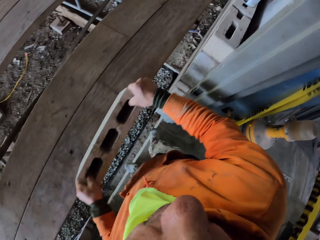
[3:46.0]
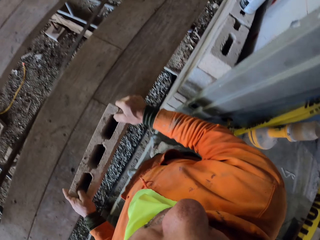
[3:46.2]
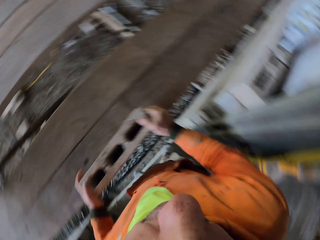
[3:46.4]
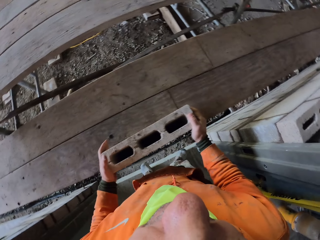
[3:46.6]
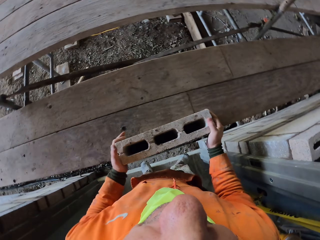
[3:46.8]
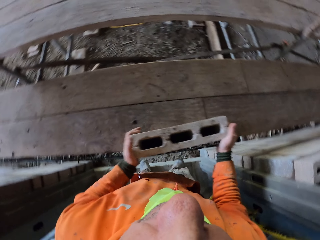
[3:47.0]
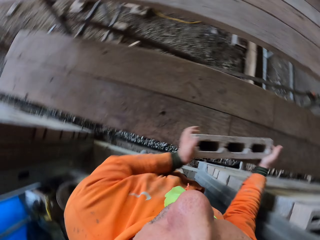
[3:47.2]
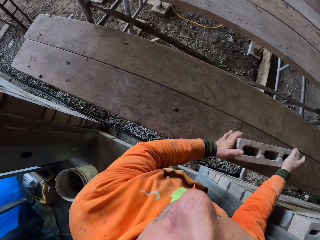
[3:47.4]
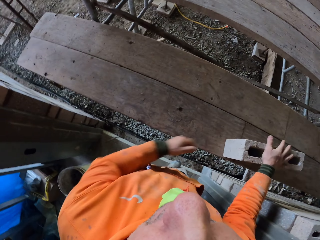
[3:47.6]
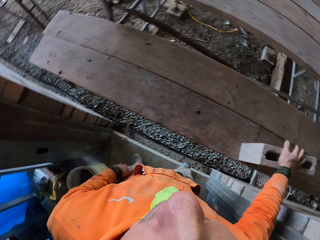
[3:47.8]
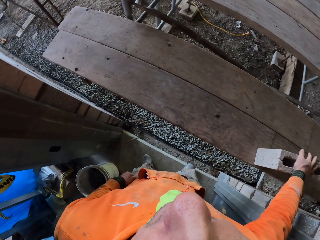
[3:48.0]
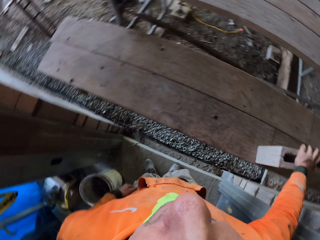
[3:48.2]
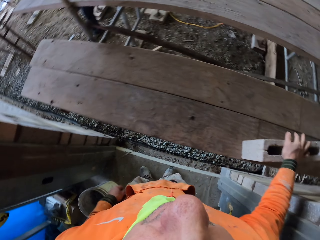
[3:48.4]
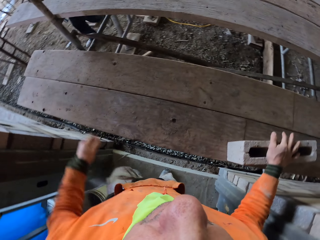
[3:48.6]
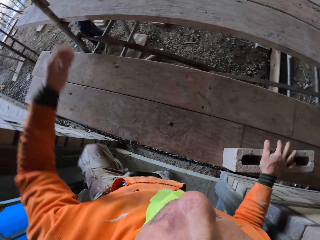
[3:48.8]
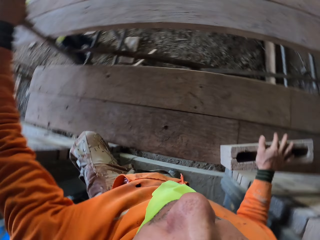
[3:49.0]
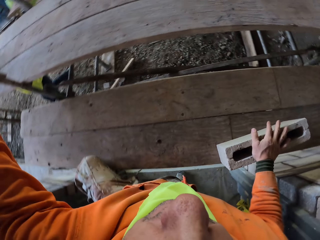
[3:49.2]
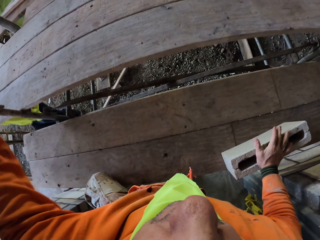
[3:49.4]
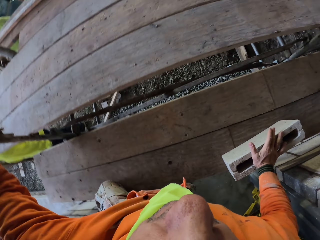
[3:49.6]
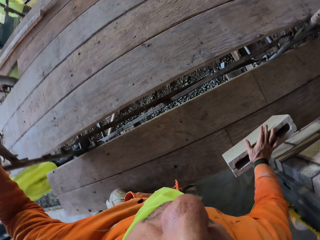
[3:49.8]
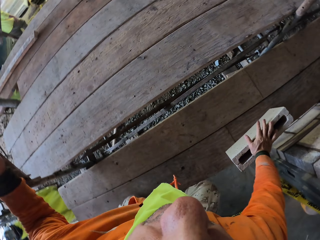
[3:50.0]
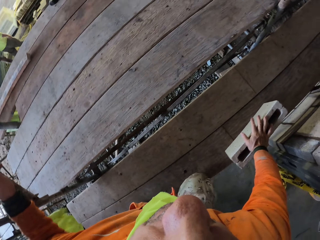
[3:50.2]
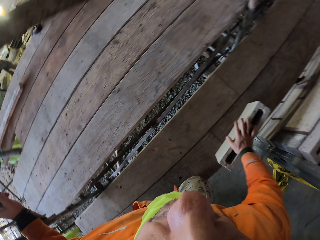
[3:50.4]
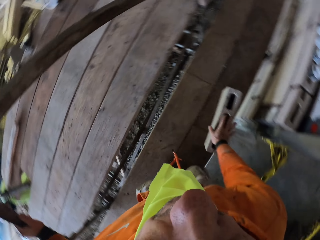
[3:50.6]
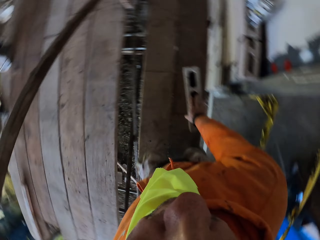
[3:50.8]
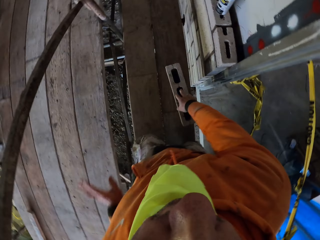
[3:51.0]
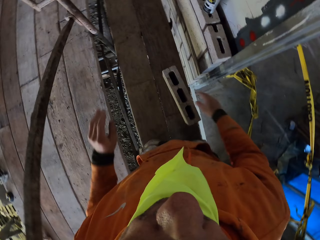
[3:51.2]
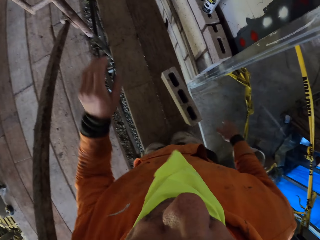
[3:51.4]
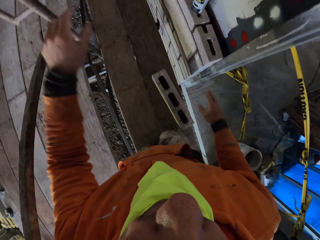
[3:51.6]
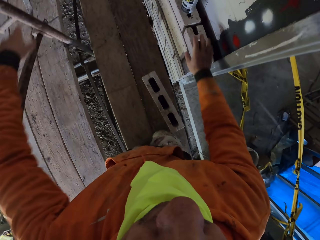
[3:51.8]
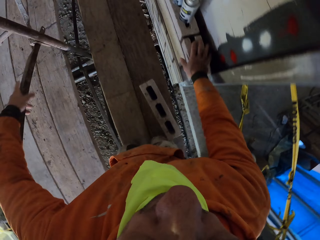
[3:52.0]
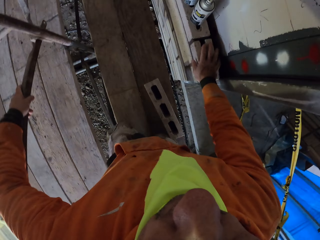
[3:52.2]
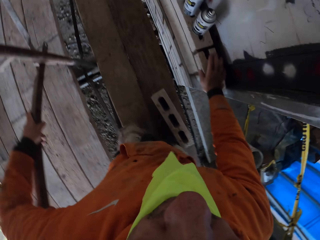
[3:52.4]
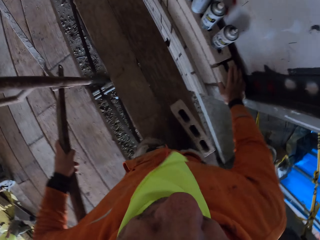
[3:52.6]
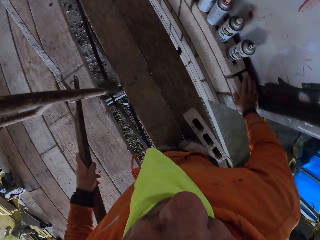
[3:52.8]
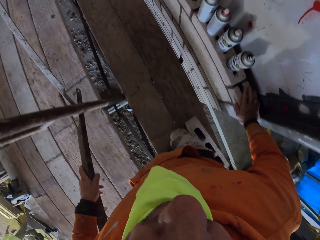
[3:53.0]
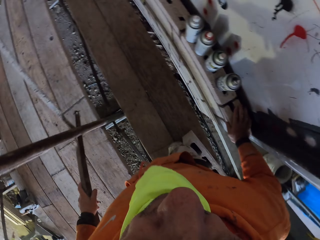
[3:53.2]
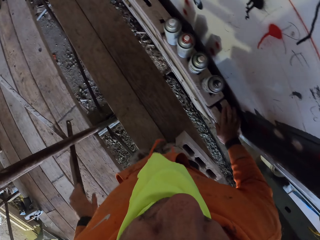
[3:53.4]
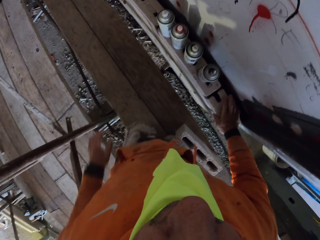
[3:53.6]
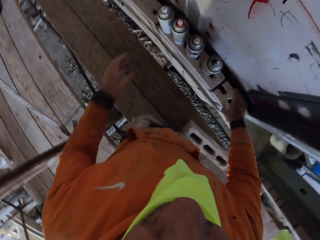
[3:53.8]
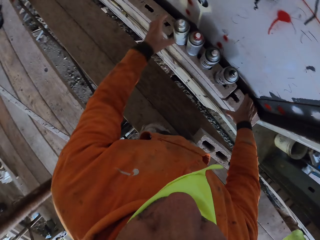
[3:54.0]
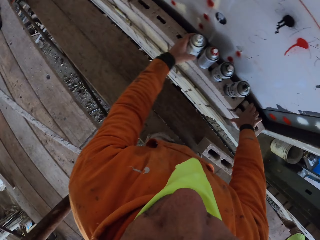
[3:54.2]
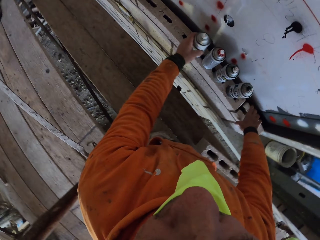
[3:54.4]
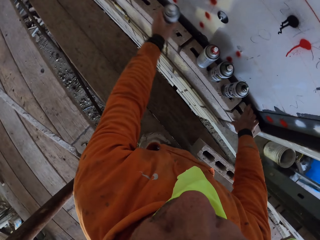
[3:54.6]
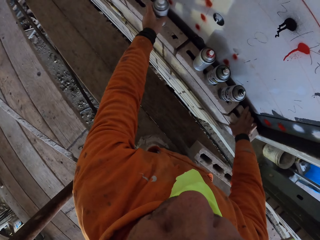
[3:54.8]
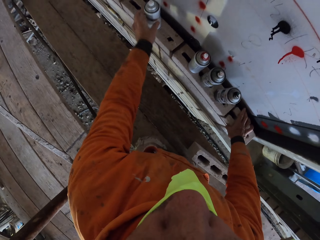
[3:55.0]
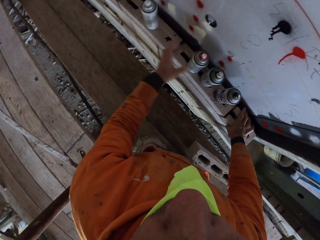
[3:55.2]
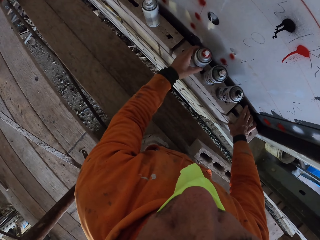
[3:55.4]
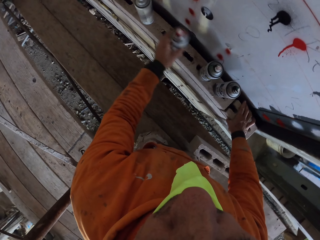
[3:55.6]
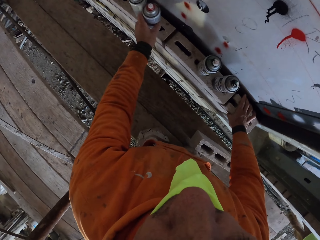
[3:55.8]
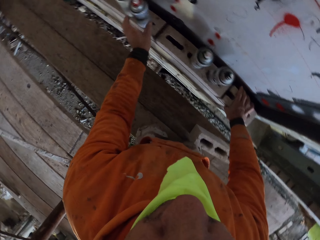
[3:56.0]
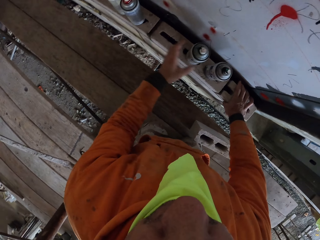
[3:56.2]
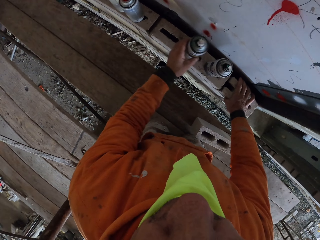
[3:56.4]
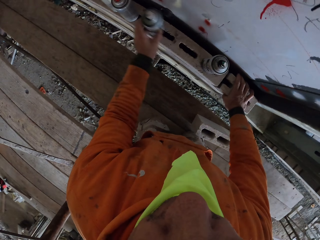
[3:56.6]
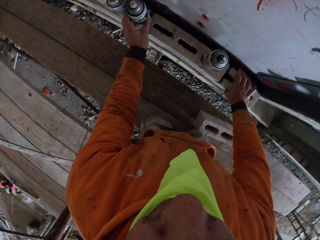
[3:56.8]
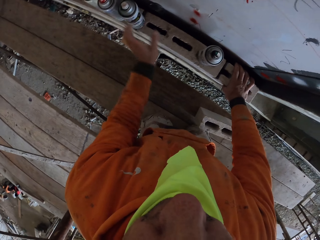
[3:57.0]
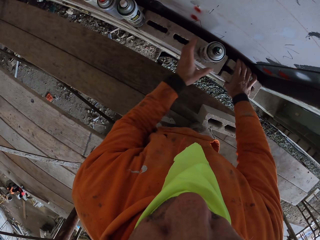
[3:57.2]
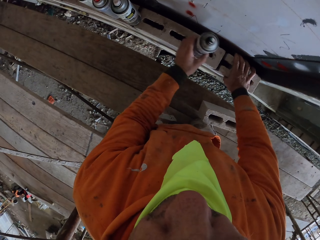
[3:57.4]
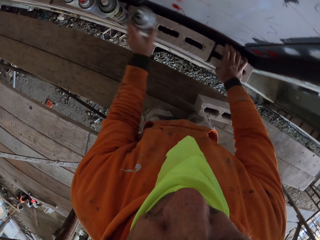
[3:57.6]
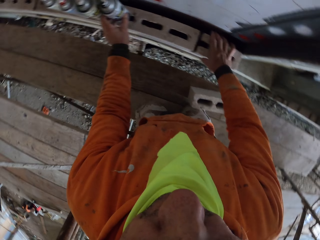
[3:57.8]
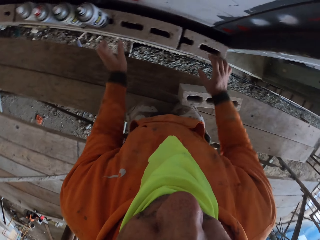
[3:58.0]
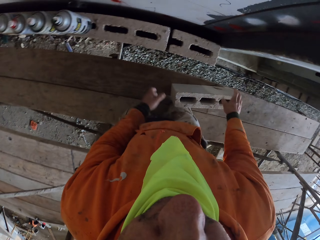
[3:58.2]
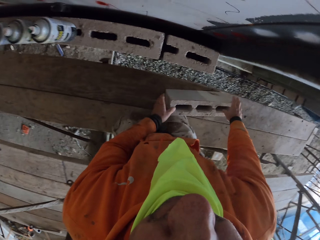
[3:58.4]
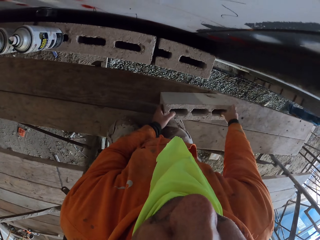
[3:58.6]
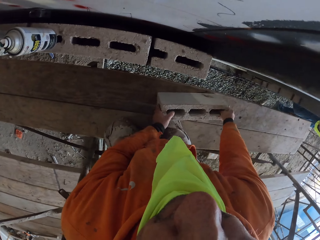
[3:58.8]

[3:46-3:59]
The camera wearer places the hollow block at the scaffolding. He moves the hollow block. He moves his legs. A man and another man walk at the construction site. The camera wearer climbs the scaffolding. He crawls on the scaffolding. He moves the sprays aside. He picks up the hollow block.

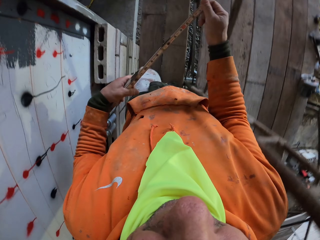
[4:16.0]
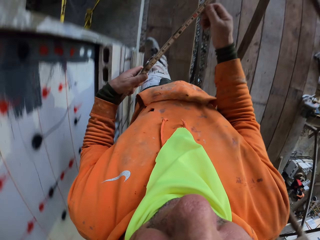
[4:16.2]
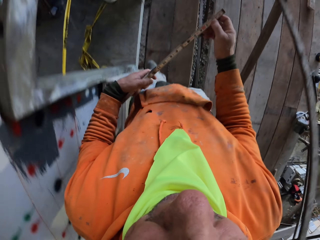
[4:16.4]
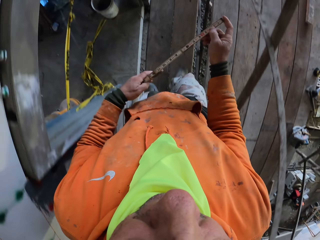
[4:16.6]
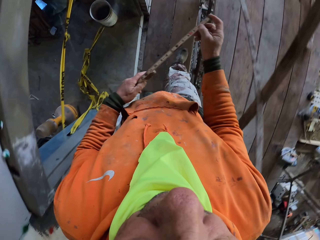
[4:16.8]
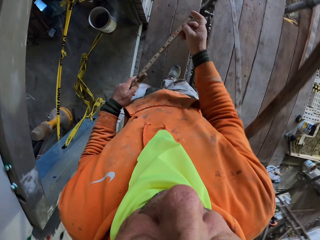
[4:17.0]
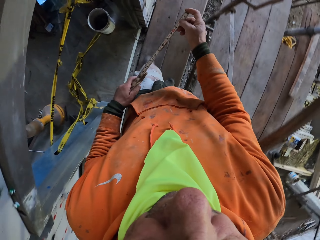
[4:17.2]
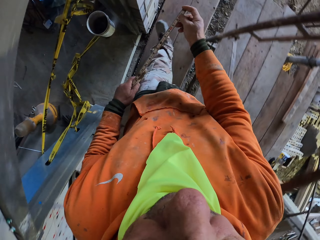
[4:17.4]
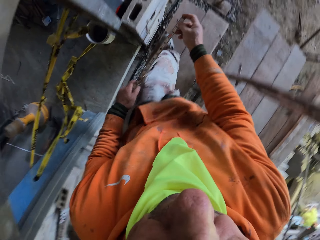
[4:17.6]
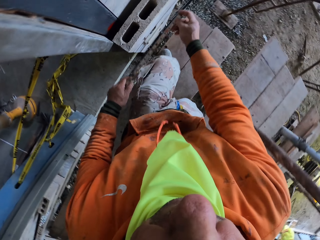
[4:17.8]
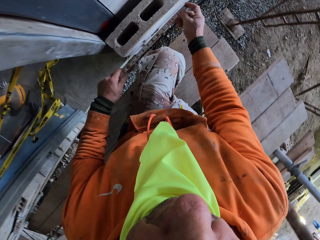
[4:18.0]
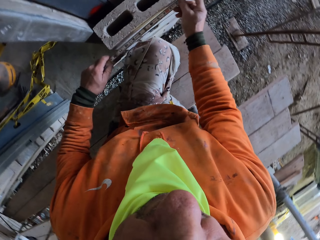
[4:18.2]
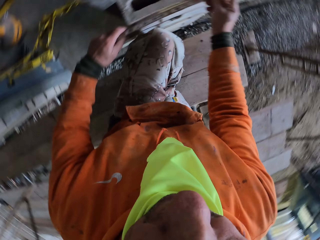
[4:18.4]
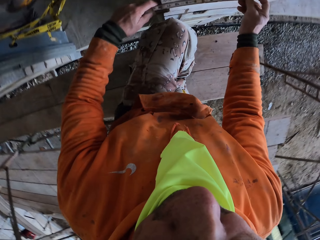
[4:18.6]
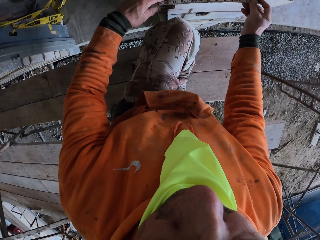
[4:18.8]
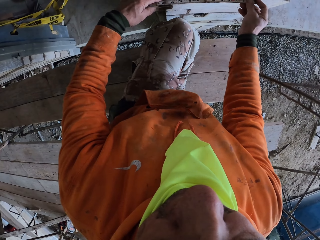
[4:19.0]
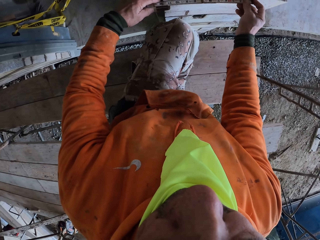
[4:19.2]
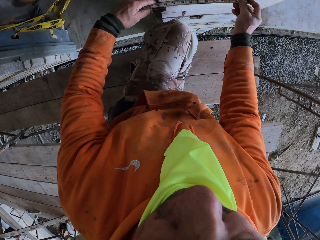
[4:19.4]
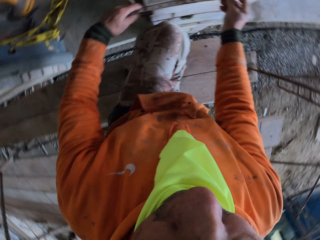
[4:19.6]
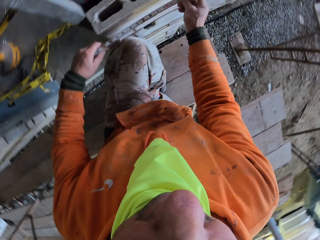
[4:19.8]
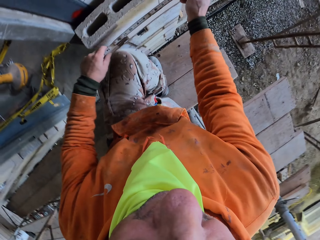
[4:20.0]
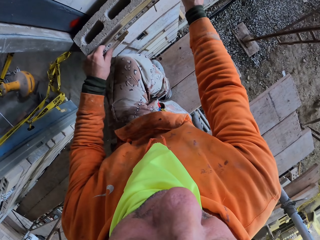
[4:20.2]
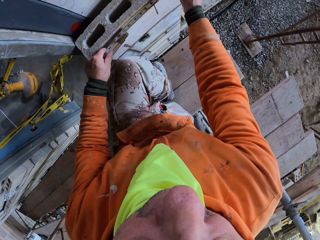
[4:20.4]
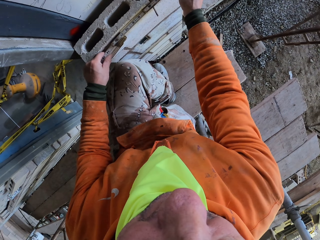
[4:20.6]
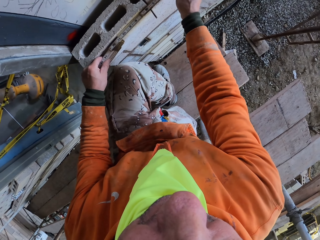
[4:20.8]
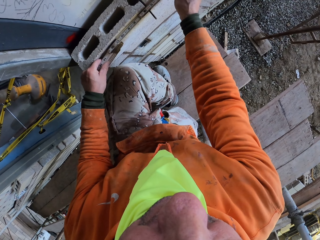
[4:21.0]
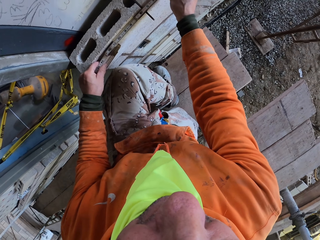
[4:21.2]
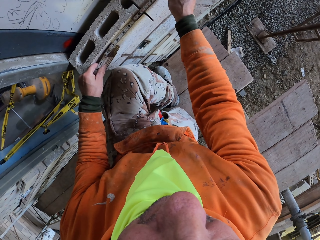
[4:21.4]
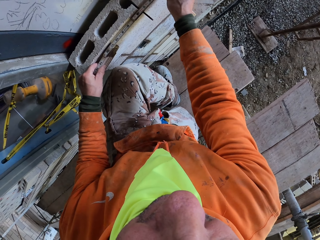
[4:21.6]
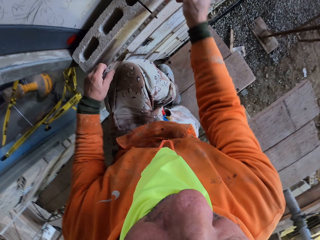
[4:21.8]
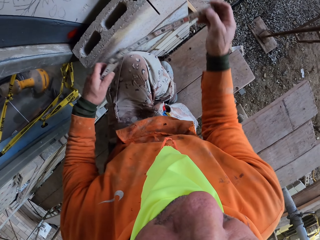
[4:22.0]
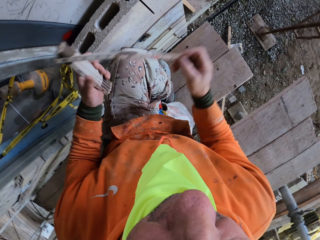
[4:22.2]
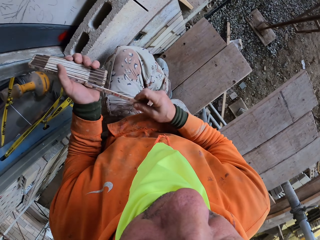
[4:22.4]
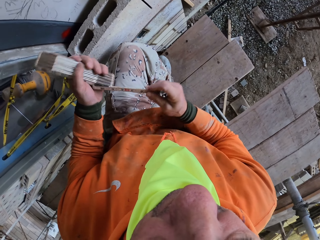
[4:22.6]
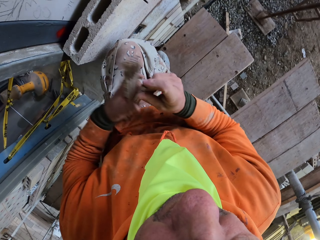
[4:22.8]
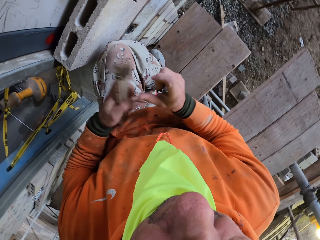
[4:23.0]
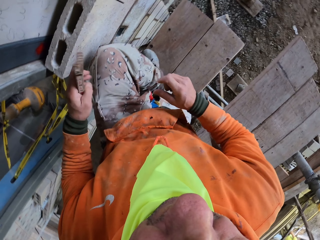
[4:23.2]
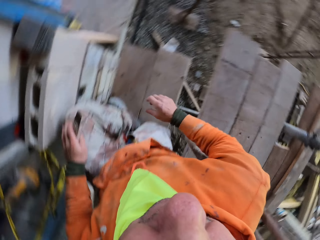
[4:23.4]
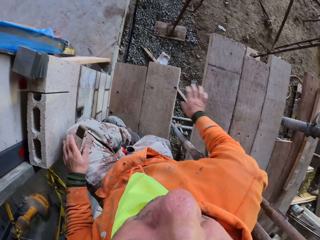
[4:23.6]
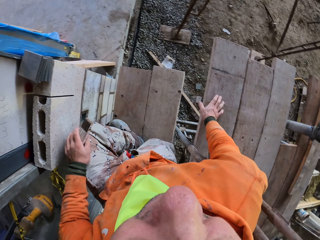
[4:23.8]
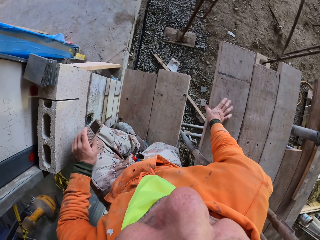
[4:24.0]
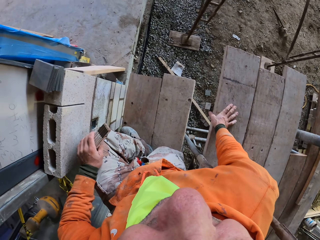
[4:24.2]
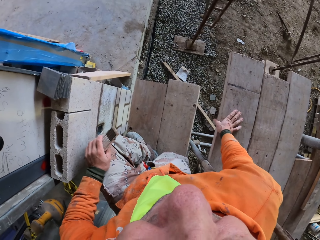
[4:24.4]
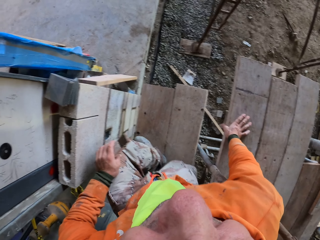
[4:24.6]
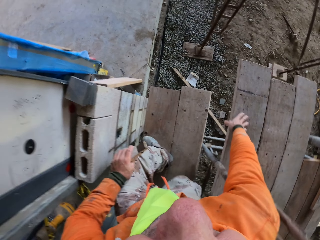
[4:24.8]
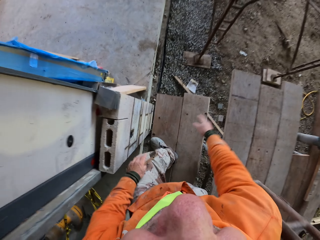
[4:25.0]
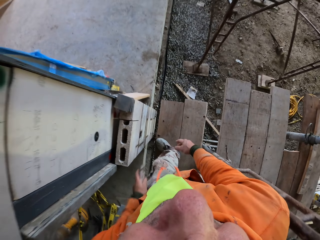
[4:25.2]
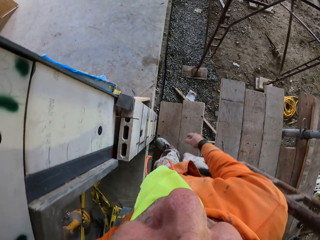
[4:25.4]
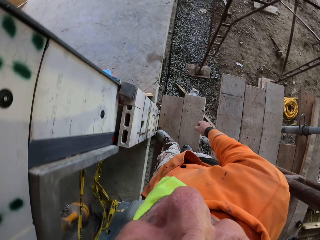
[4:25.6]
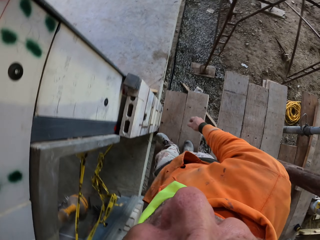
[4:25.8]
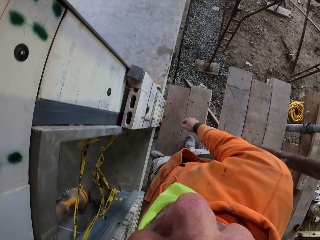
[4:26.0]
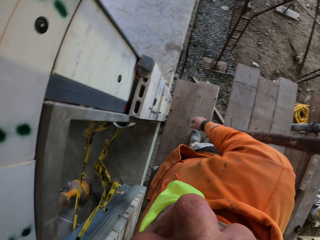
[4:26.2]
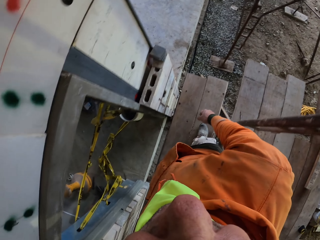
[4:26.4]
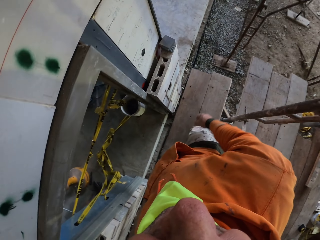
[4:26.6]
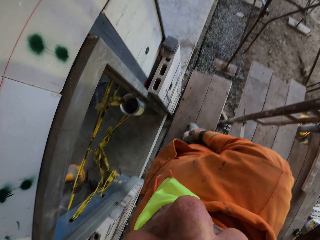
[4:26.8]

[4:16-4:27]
The camera wearer walks with the wooden tape measure. They kneel. They measure the brick with the wooden tape measure. They fold the wooden tape measure. They place a hand on the scaffolding. They stand up. They walk on the scaffolding.
